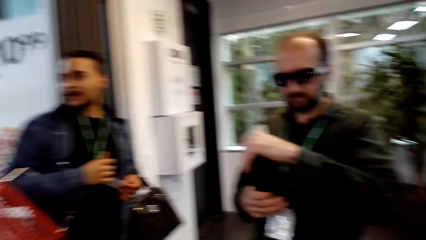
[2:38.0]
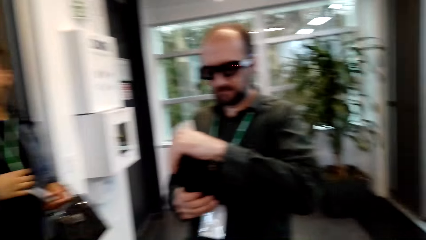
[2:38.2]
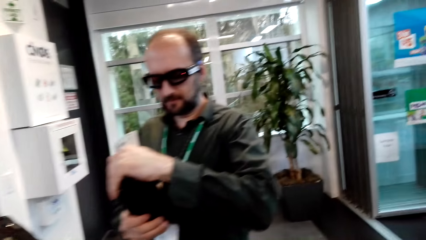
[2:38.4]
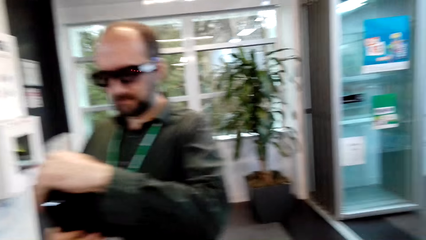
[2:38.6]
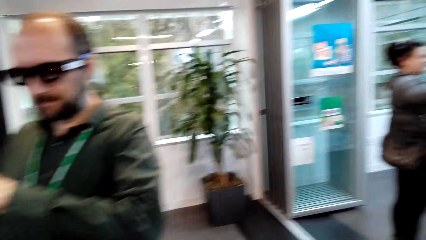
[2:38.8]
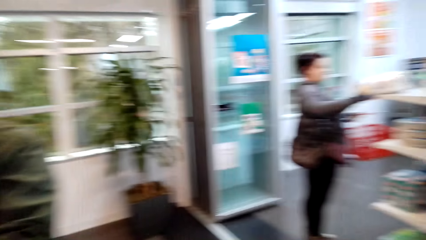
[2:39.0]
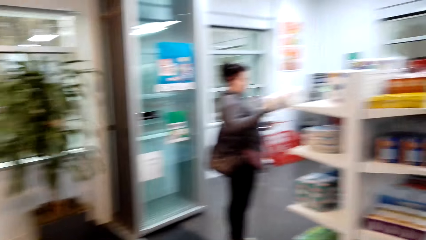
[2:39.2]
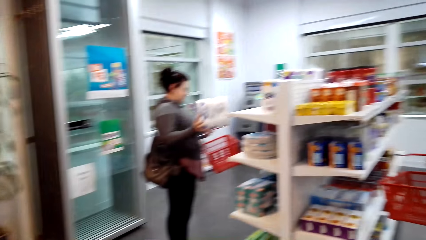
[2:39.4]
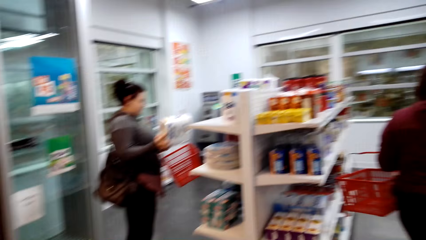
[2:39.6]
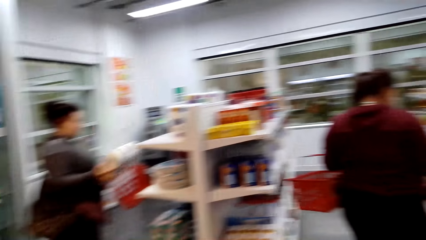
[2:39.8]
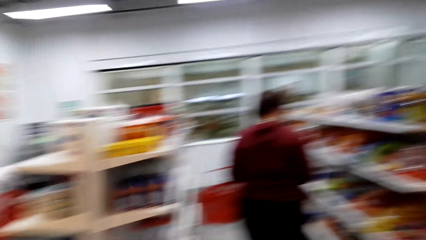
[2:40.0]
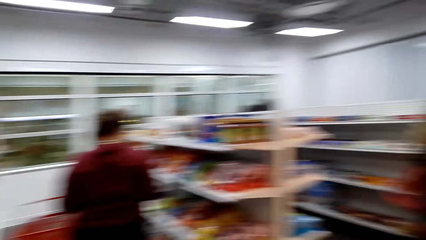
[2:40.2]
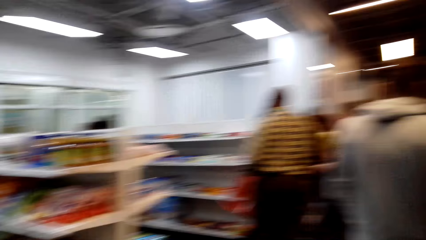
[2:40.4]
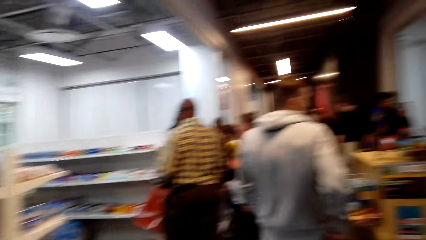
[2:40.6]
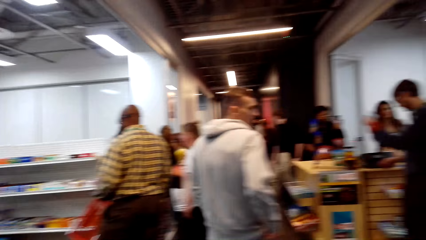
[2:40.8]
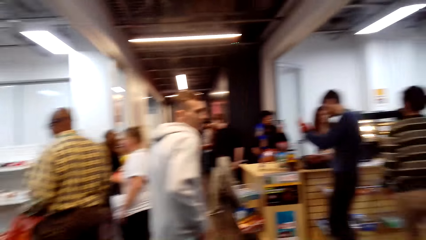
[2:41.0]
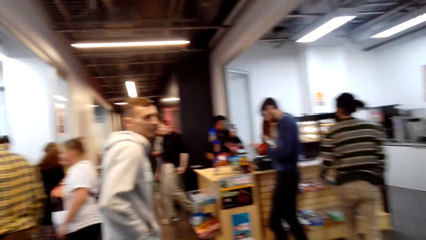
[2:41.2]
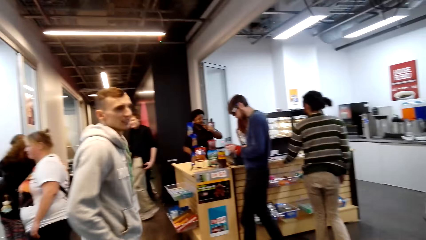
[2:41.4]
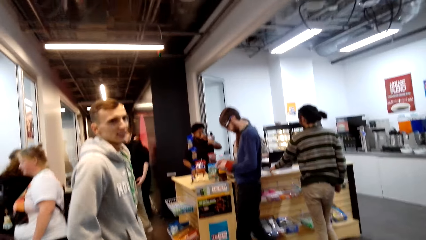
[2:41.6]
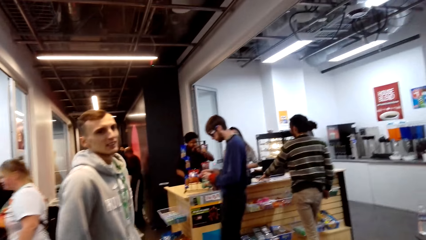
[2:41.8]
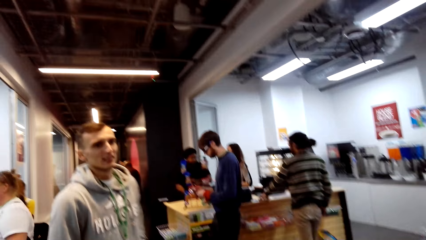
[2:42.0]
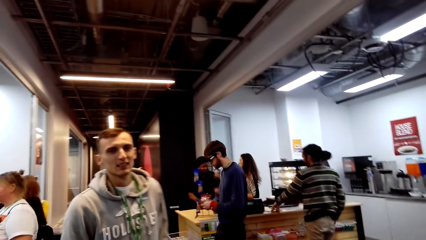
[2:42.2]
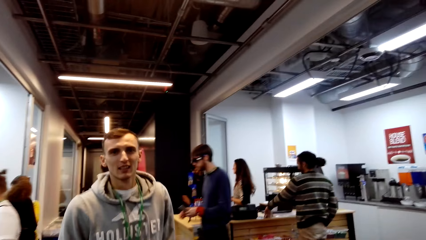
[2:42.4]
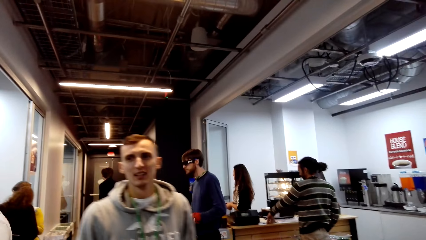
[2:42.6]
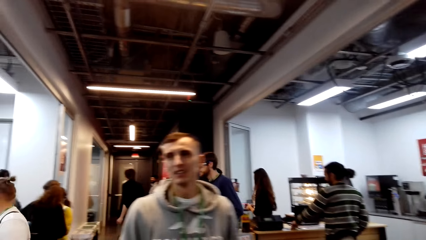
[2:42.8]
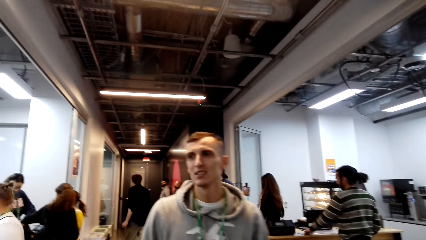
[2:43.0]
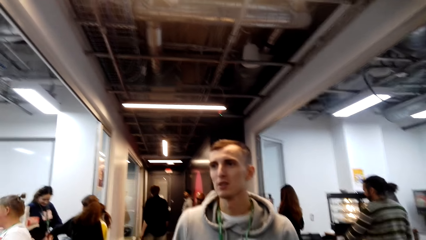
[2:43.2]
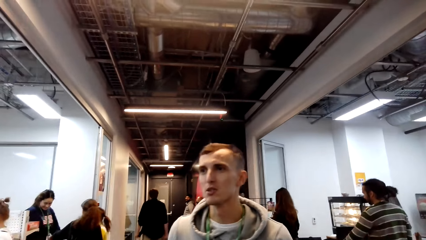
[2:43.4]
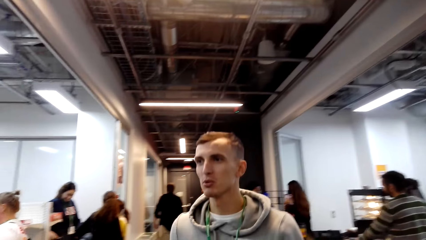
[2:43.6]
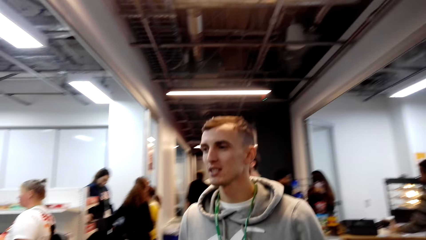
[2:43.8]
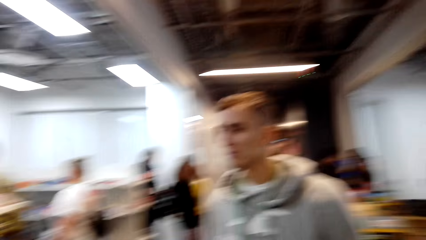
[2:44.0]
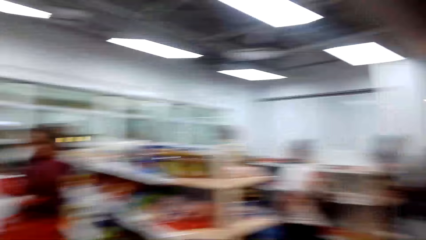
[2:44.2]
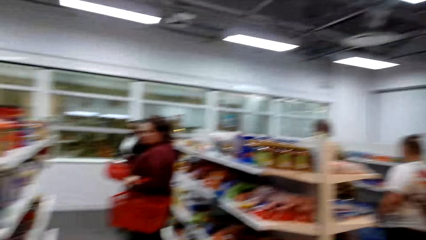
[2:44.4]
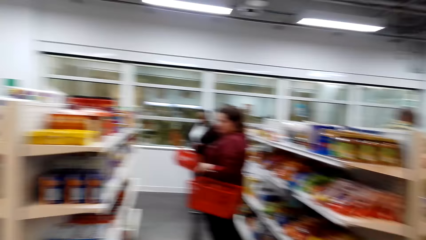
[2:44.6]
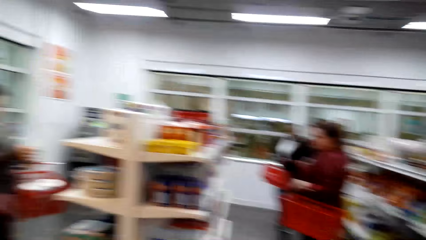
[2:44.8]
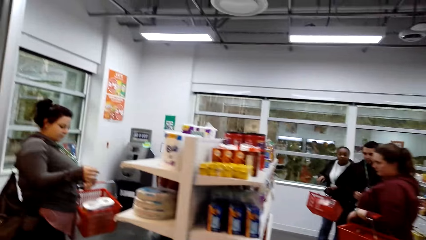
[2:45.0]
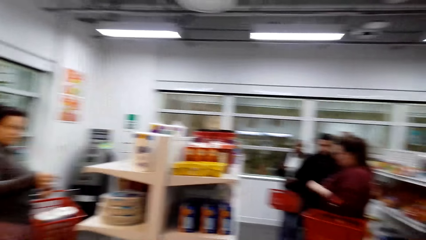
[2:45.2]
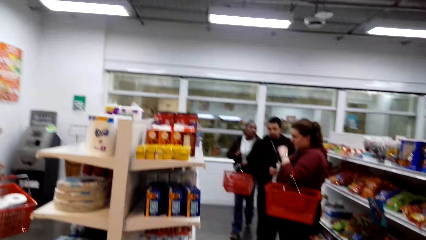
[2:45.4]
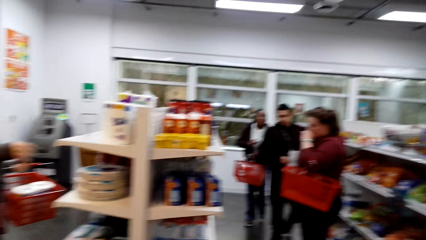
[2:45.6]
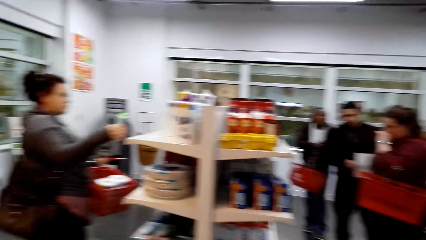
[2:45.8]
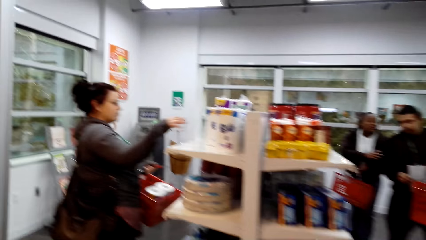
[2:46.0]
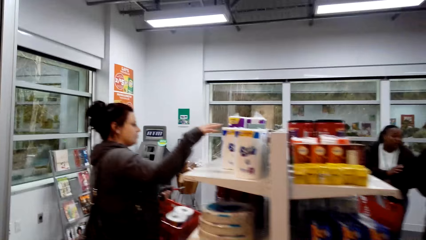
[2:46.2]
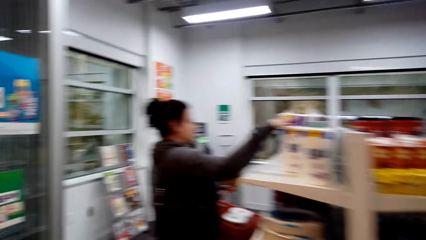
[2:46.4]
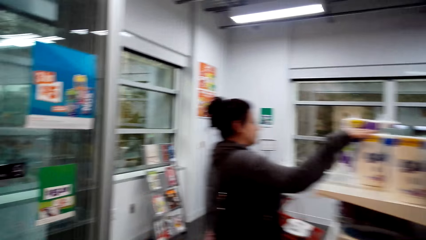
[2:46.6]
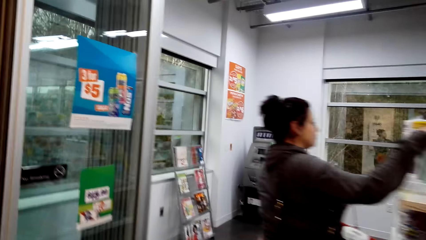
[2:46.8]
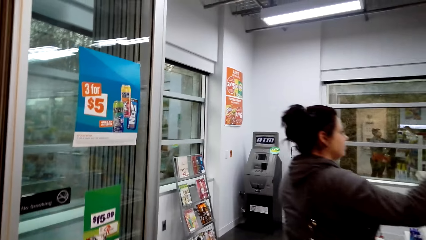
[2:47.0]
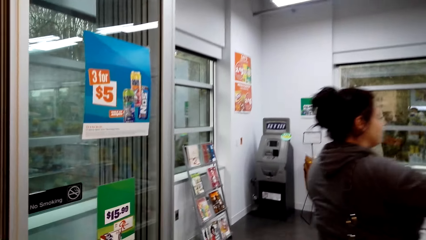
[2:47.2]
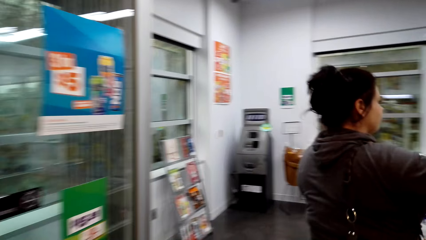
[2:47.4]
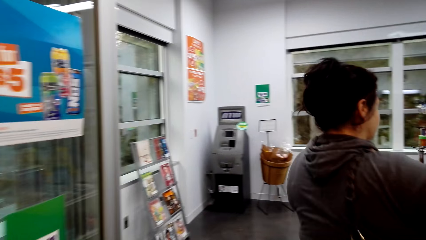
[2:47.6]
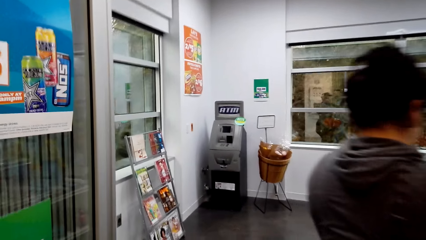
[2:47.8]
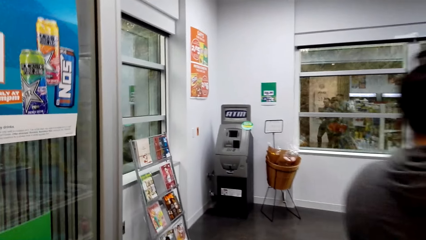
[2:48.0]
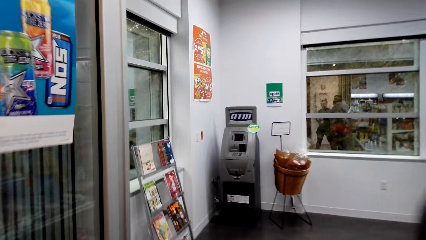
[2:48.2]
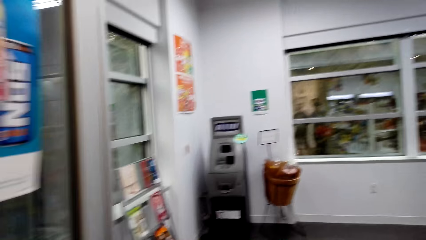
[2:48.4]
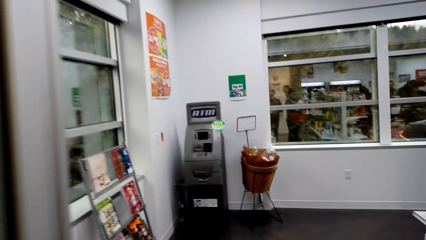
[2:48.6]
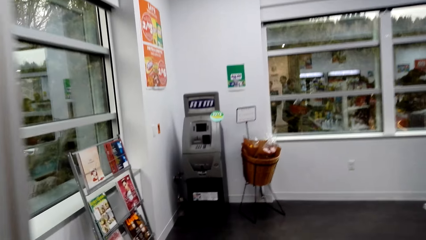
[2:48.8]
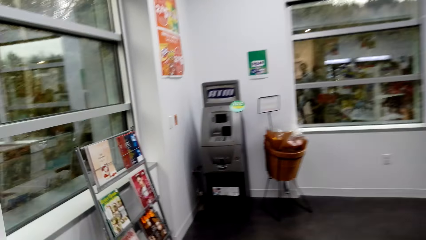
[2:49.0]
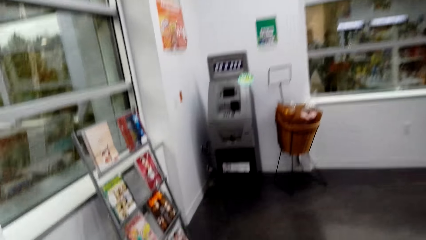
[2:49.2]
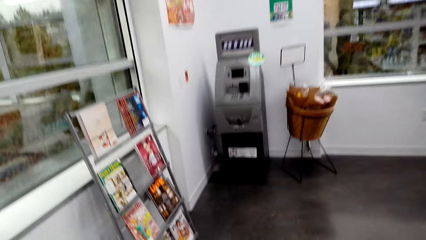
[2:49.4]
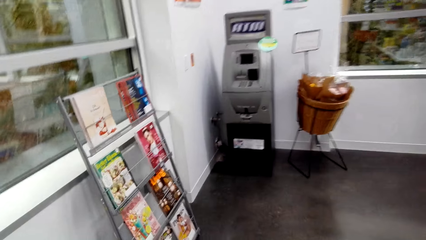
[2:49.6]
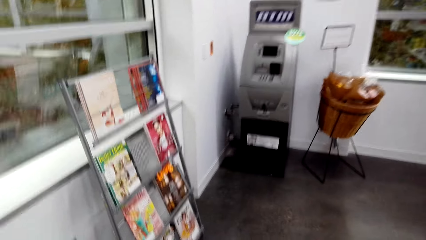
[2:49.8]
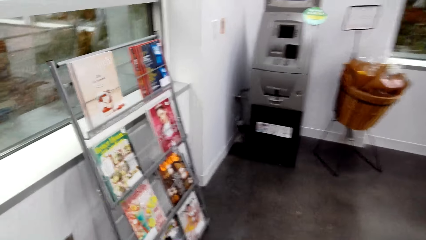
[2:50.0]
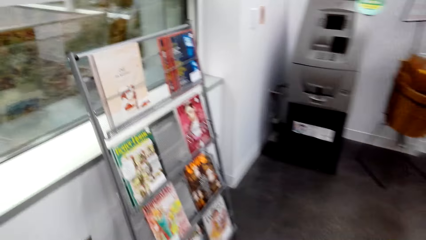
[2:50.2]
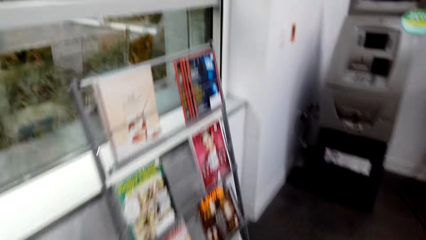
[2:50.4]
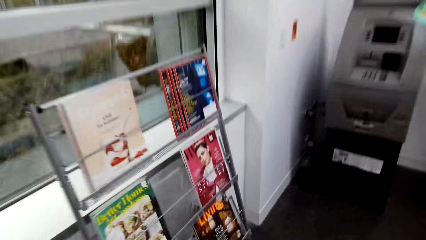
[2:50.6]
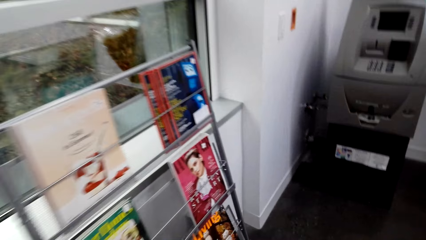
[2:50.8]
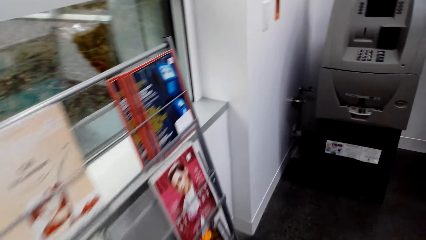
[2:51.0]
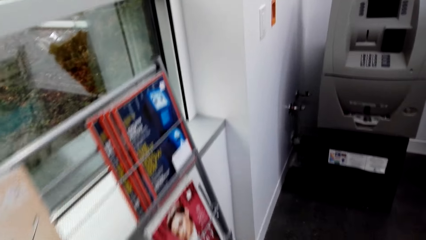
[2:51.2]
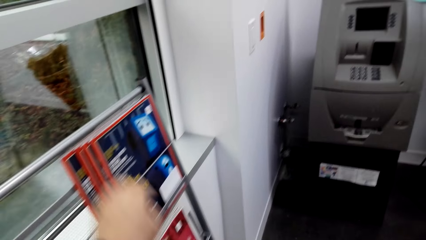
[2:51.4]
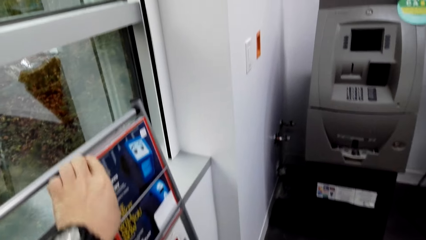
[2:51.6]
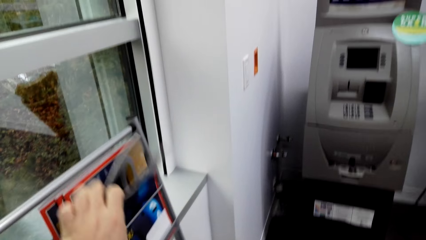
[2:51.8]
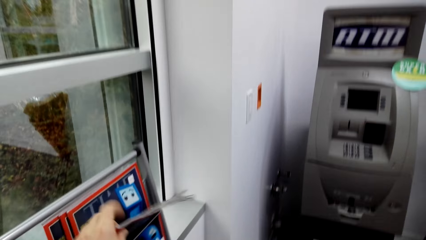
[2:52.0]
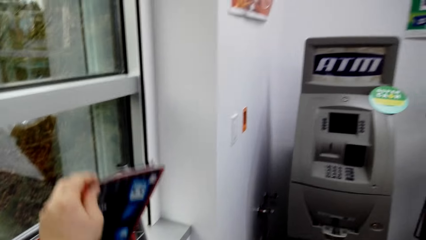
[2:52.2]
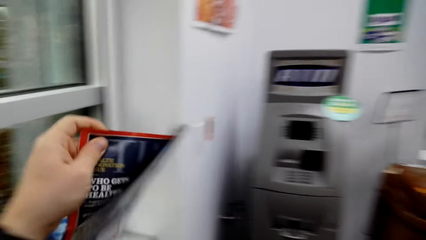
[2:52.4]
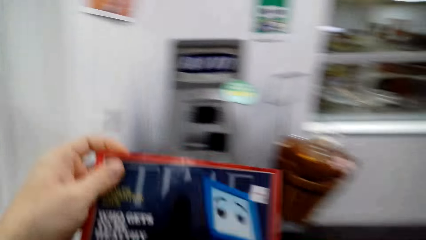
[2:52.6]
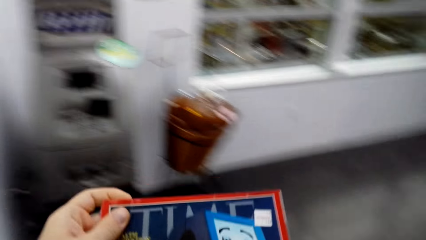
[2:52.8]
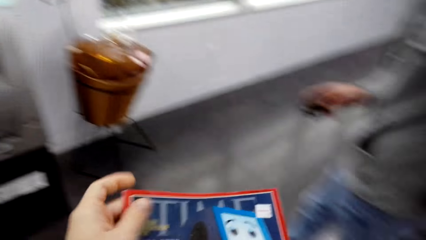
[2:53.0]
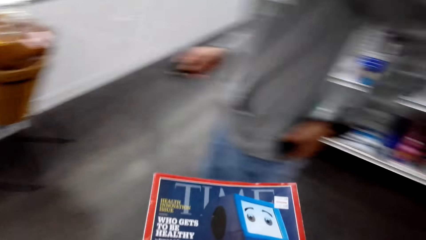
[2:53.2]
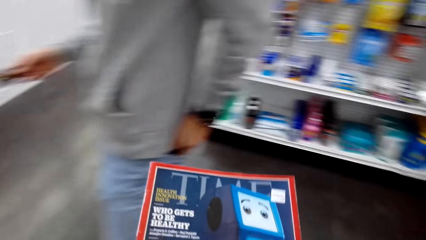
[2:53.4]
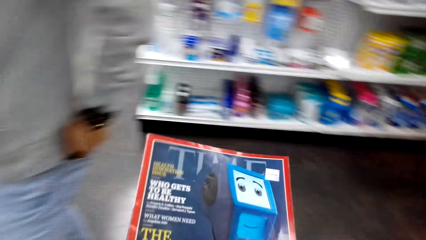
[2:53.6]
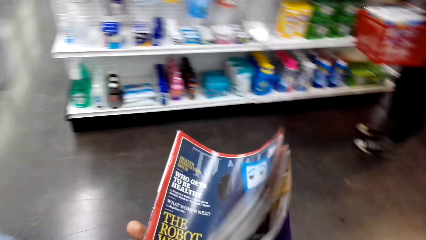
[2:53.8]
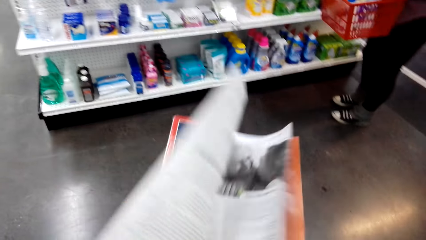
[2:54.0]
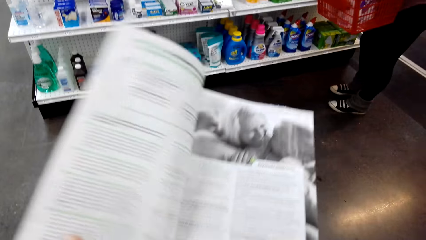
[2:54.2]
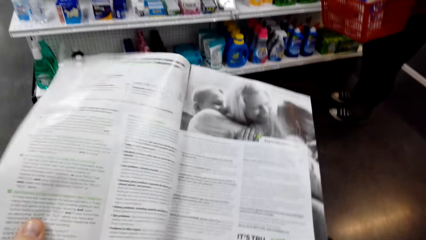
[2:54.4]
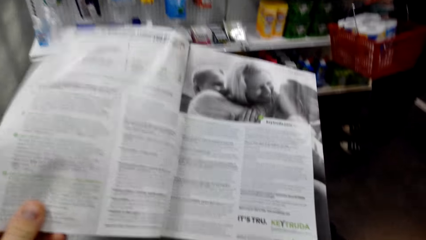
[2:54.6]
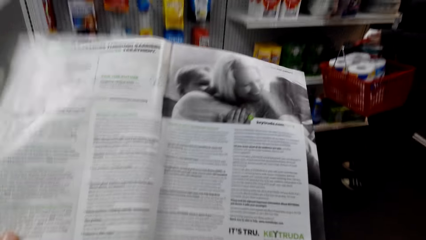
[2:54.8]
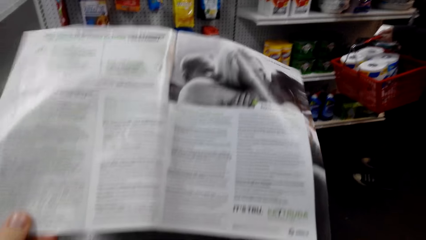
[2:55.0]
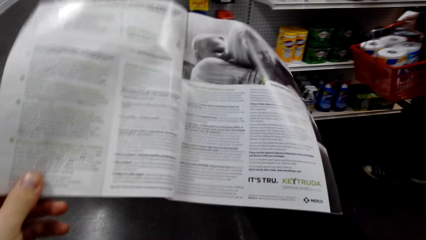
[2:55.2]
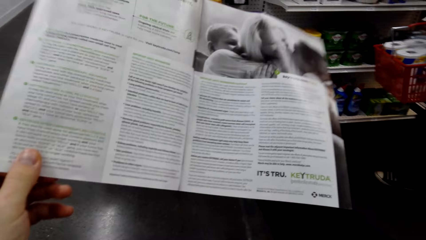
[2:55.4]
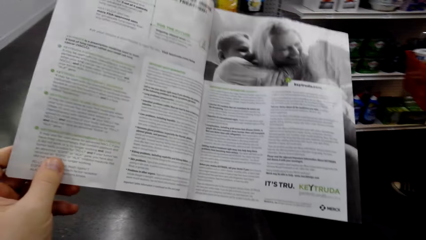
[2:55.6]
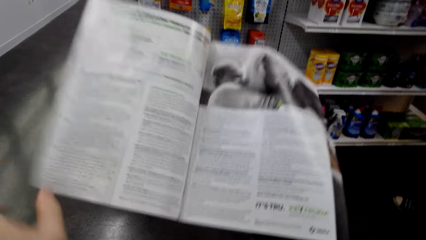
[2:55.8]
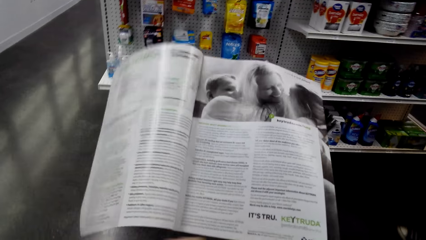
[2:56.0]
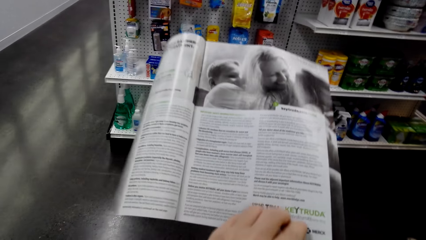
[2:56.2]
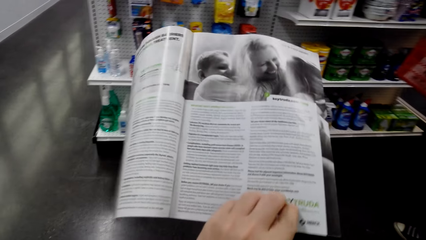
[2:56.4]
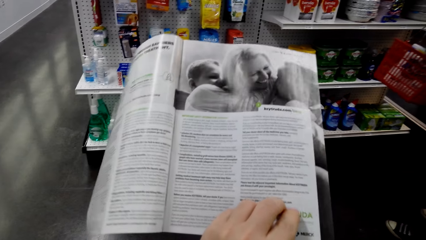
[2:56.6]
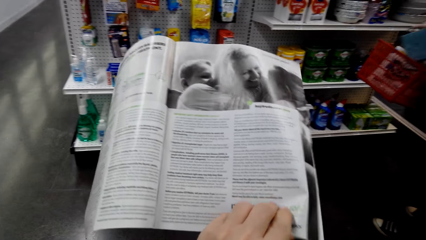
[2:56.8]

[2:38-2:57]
The camera wearer walks around. They pick a booklet from the book display rack. They open pages of the booklet.
